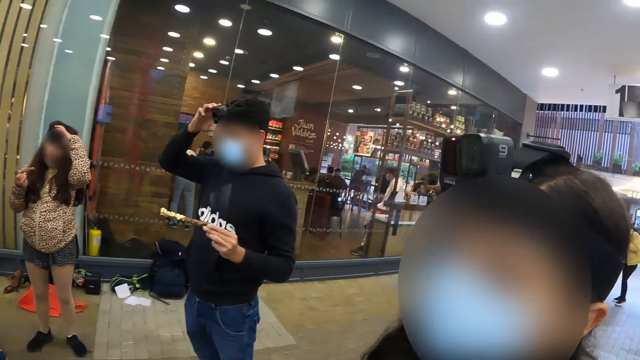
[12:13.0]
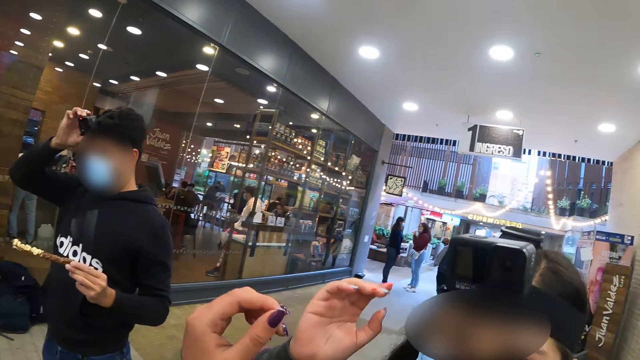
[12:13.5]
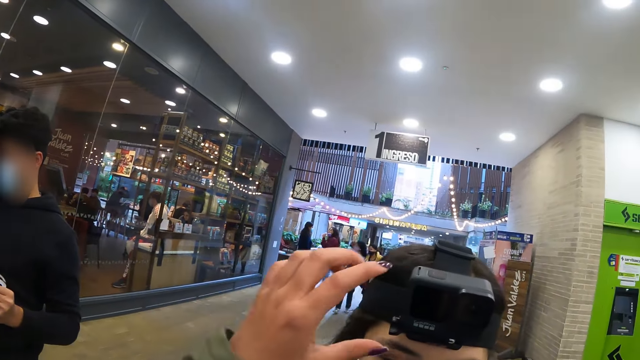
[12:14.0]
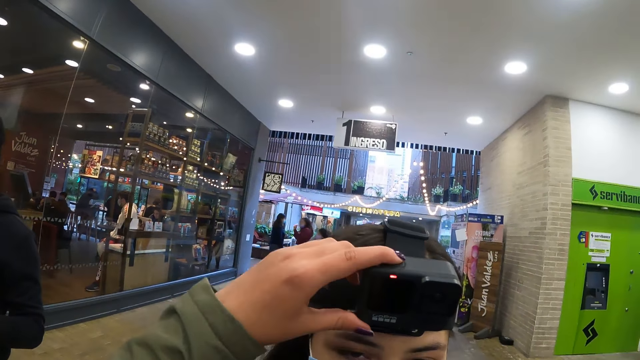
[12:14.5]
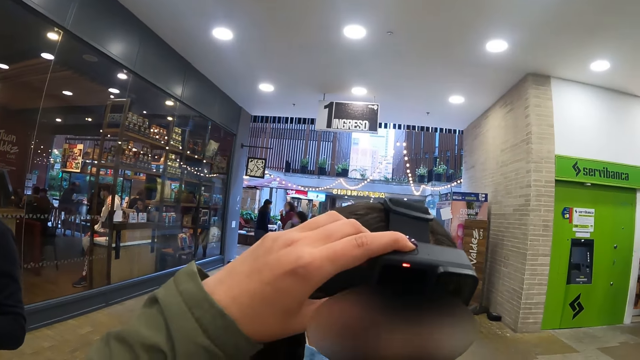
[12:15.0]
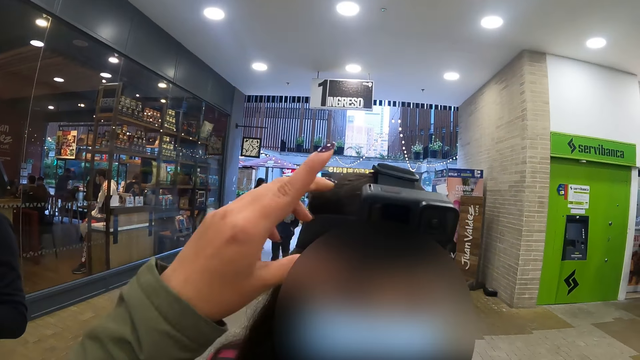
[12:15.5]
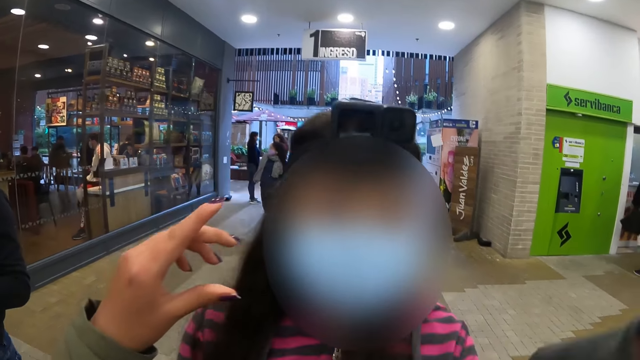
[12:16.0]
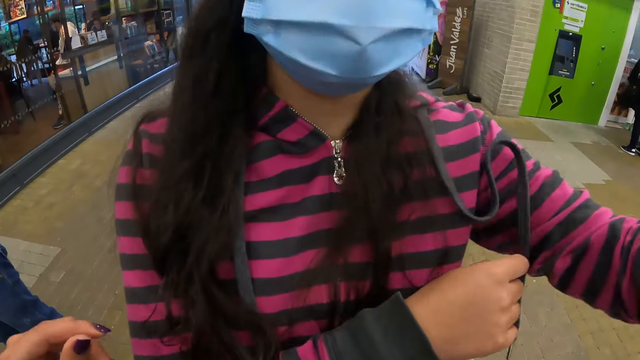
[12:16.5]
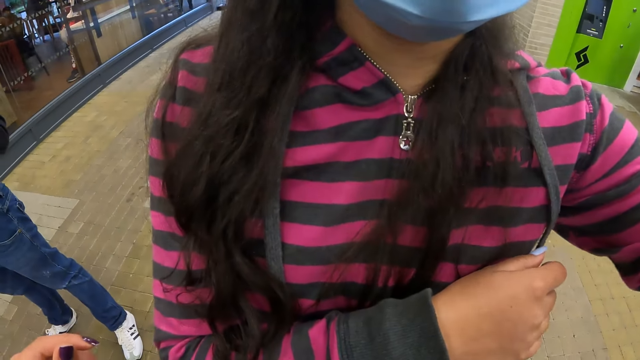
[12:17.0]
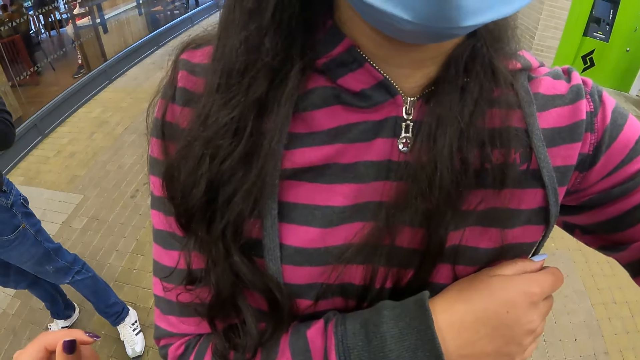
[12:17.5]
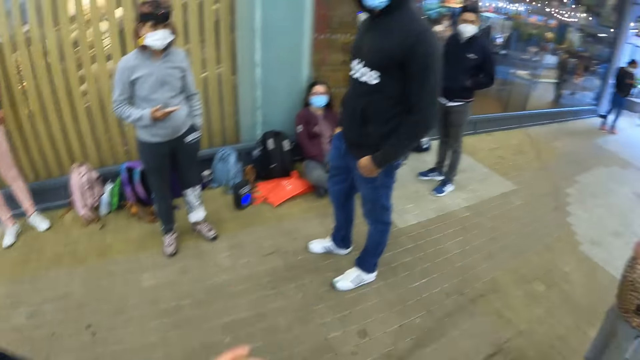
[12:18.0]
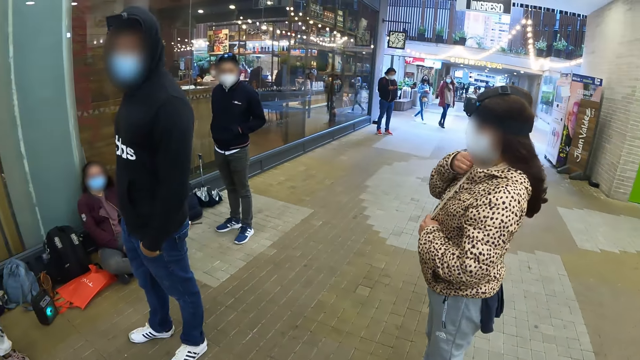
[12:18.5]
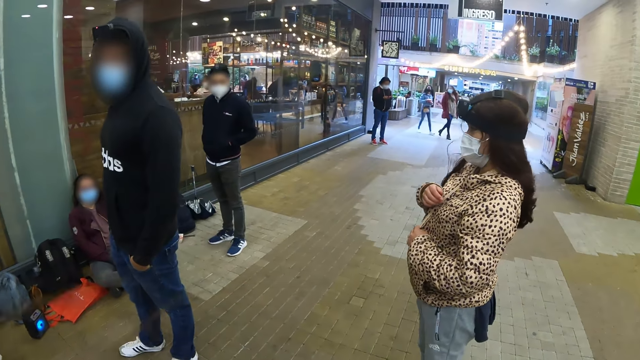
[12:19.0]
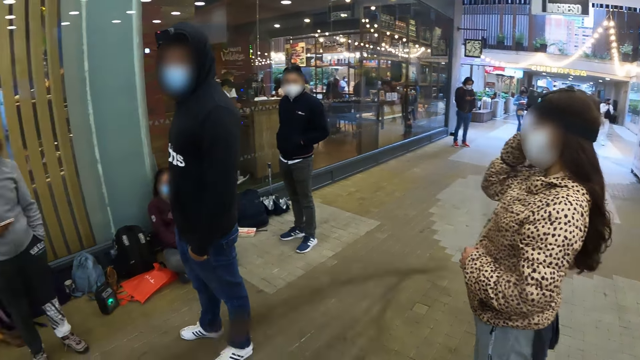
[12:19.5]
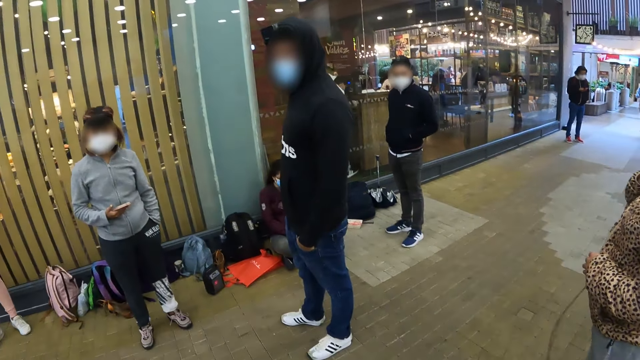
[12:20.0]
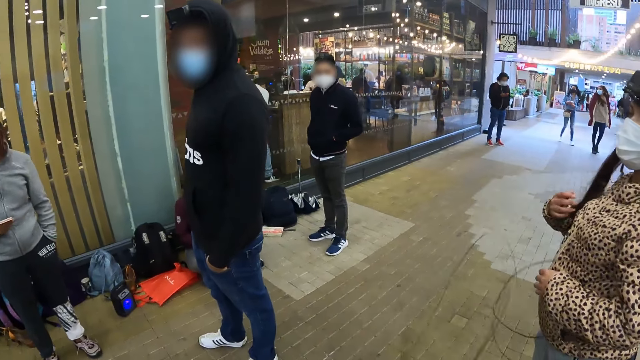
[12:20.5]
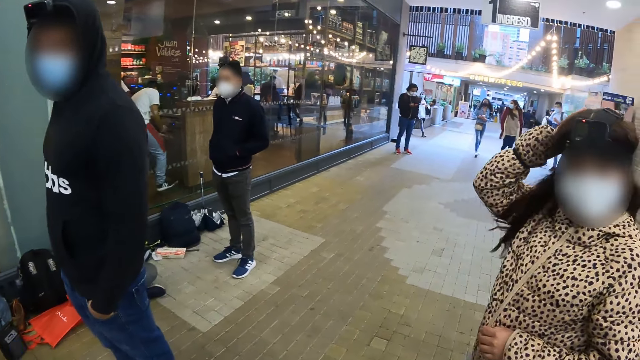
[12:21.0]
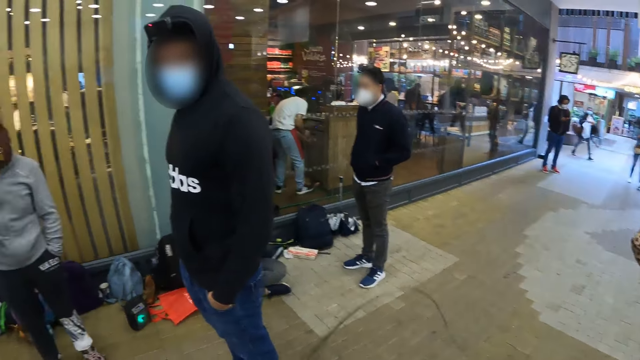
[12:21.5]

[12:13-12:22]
The camera wearer adjusts the camera of a lady.

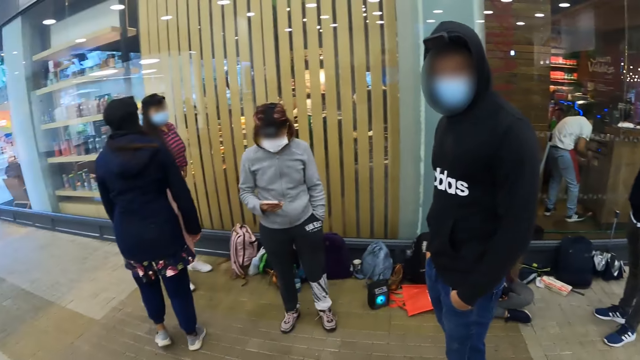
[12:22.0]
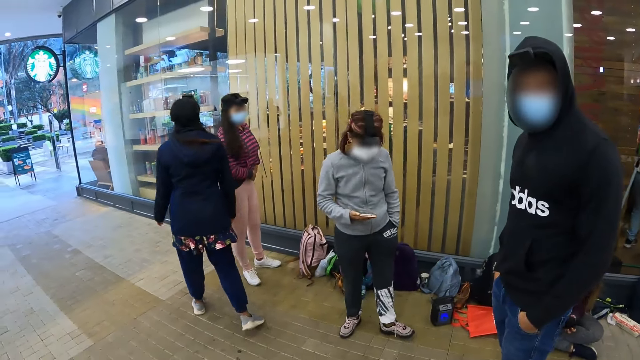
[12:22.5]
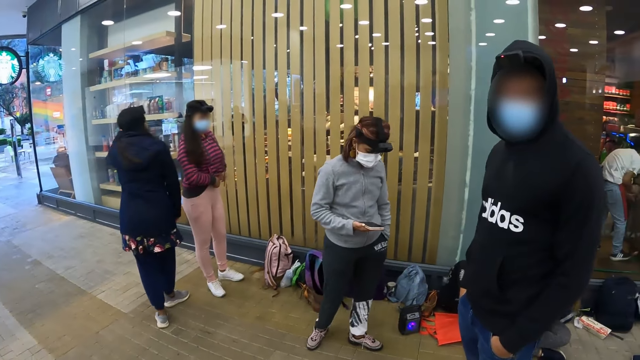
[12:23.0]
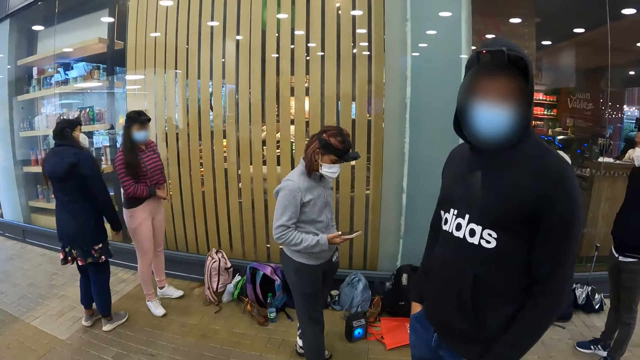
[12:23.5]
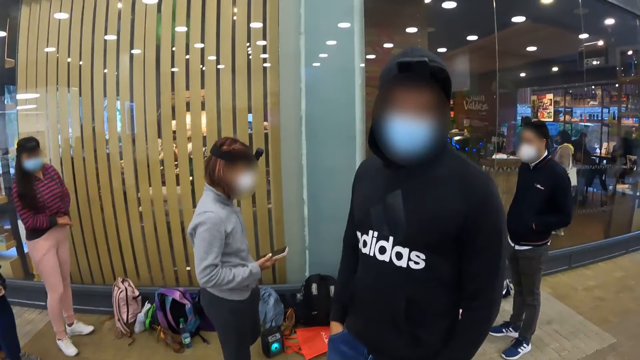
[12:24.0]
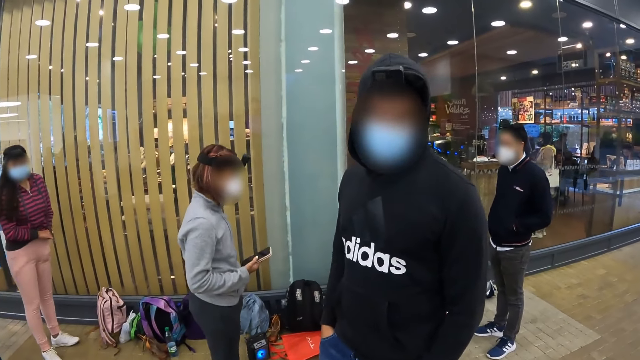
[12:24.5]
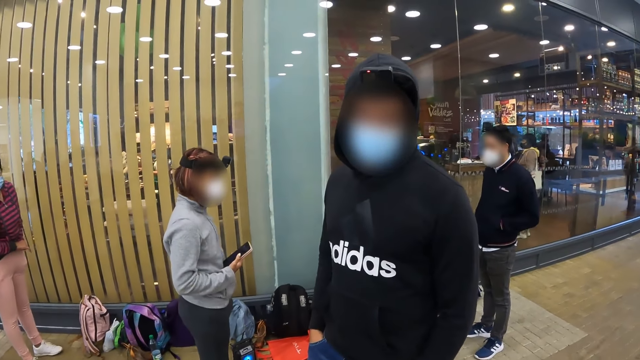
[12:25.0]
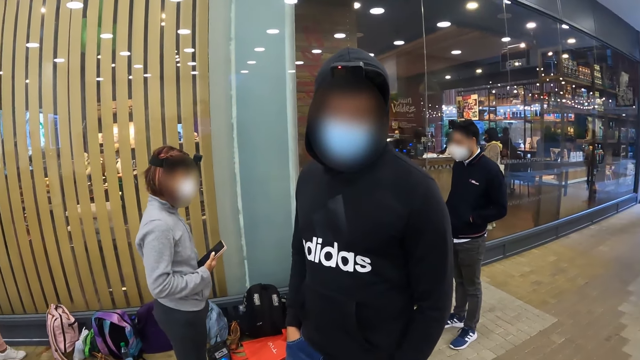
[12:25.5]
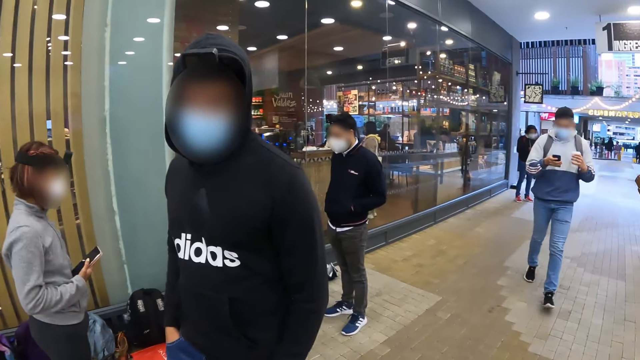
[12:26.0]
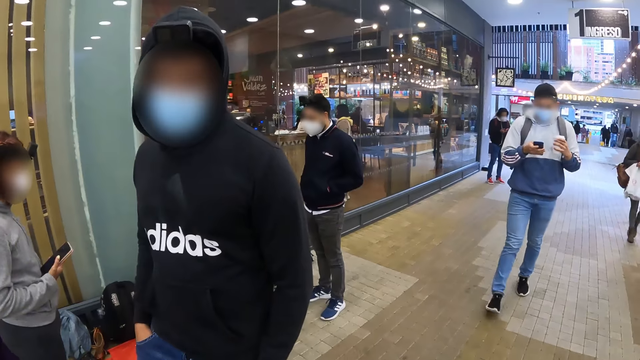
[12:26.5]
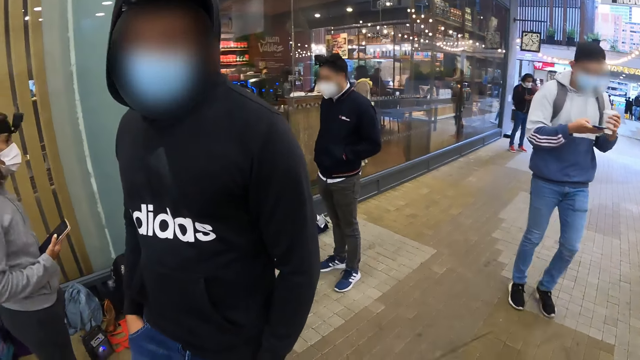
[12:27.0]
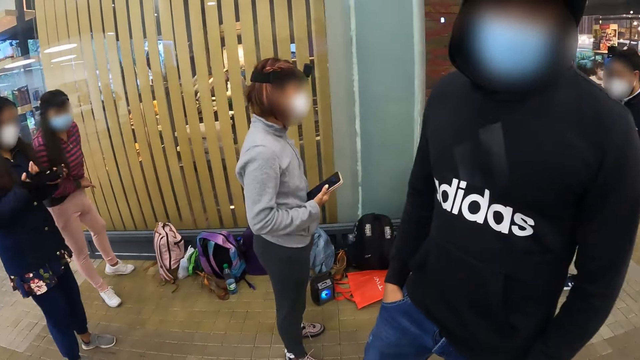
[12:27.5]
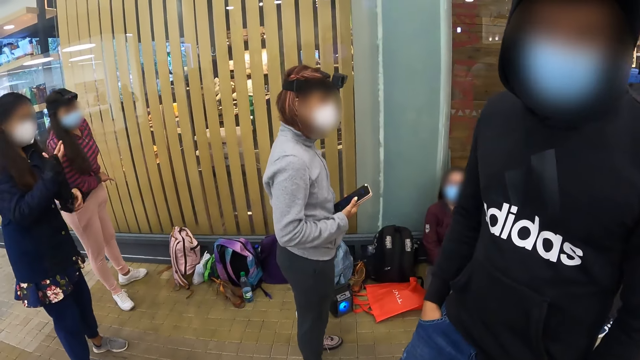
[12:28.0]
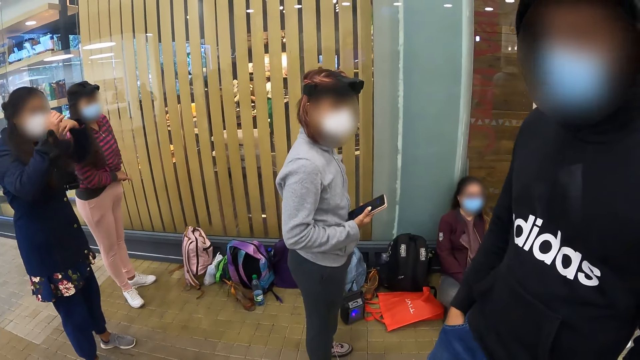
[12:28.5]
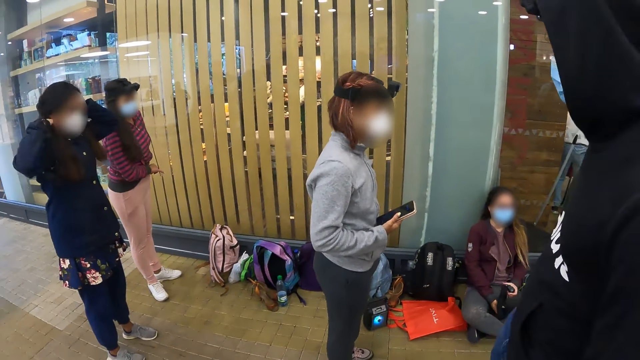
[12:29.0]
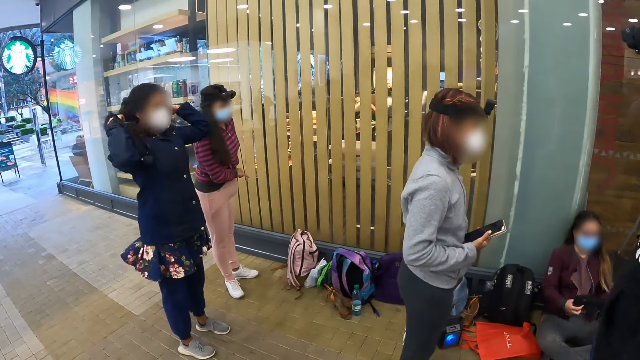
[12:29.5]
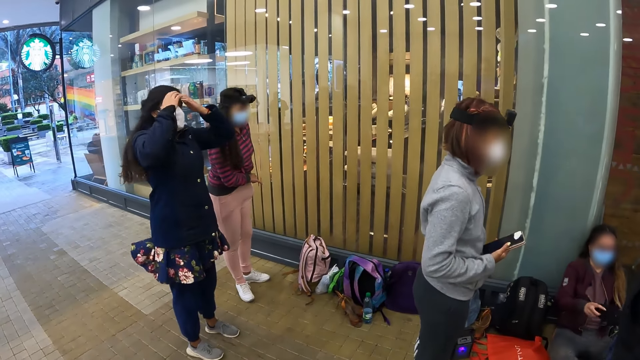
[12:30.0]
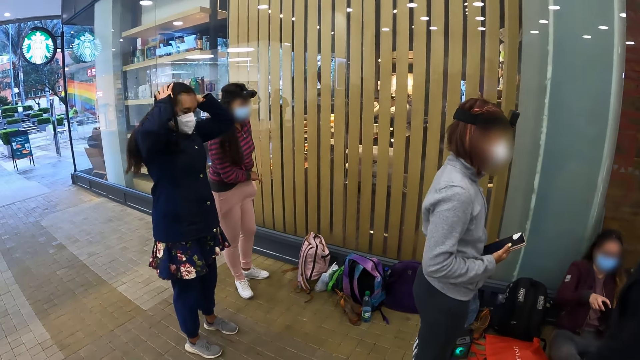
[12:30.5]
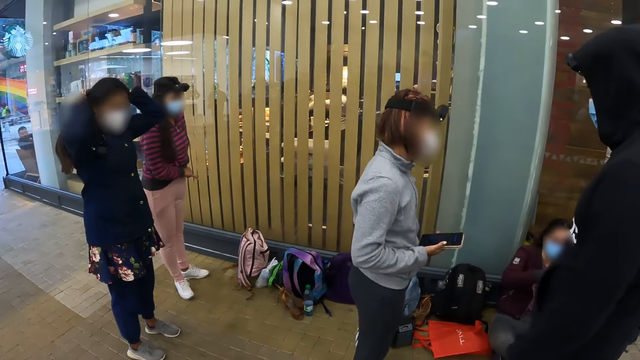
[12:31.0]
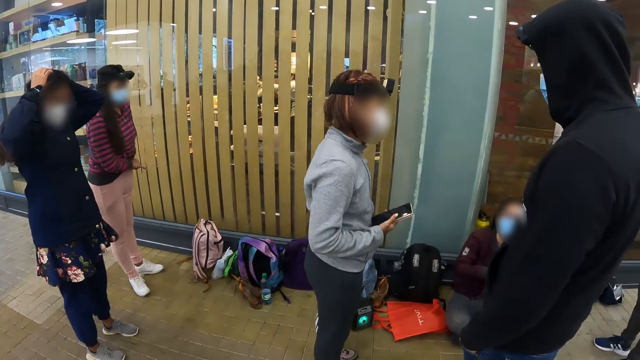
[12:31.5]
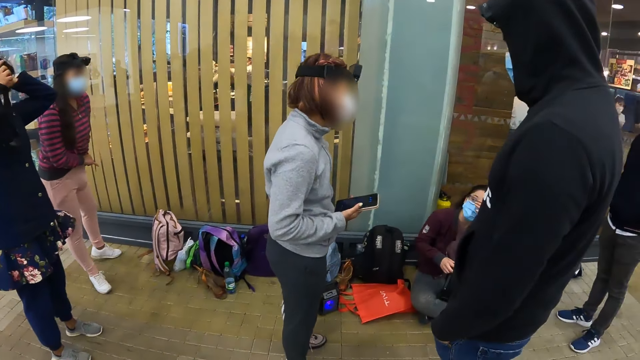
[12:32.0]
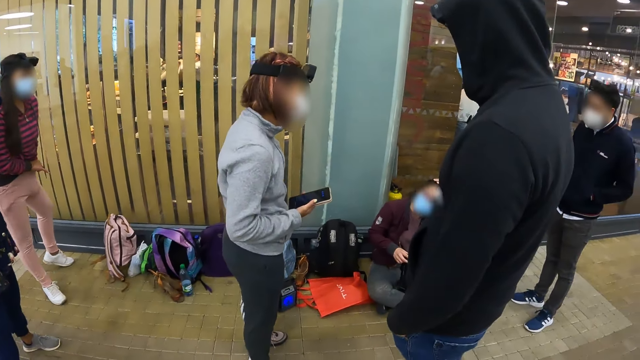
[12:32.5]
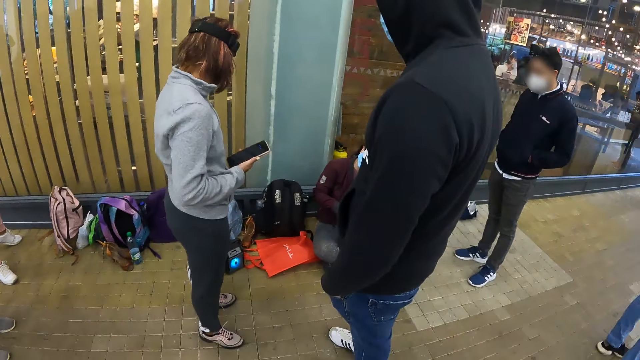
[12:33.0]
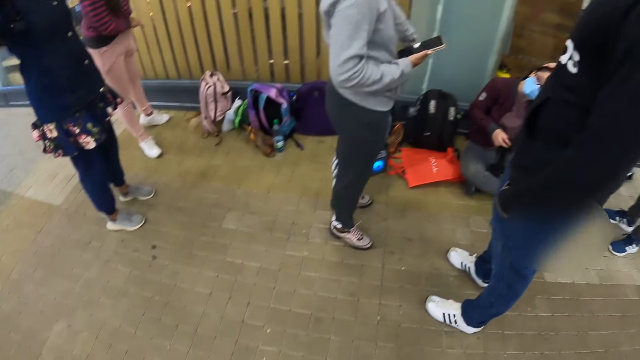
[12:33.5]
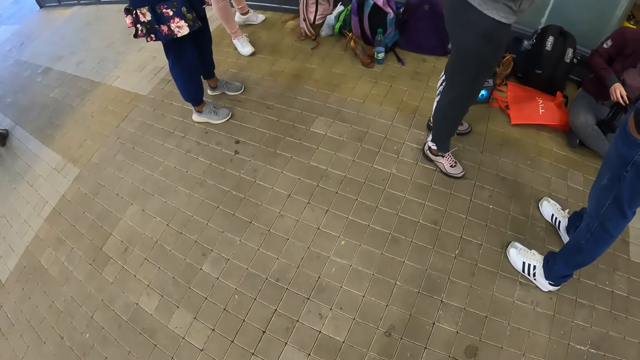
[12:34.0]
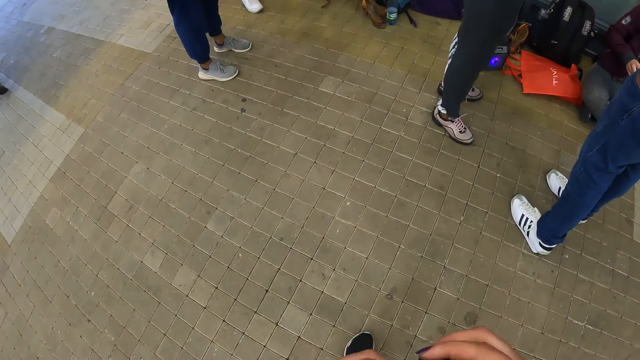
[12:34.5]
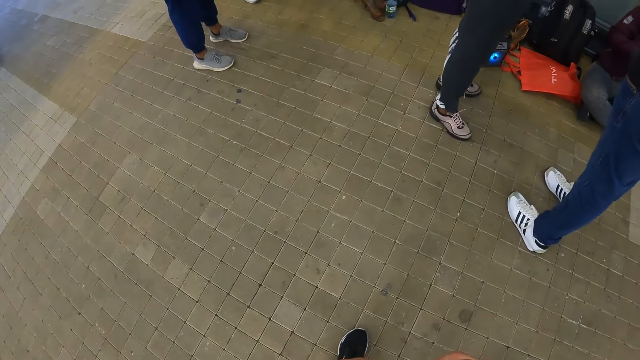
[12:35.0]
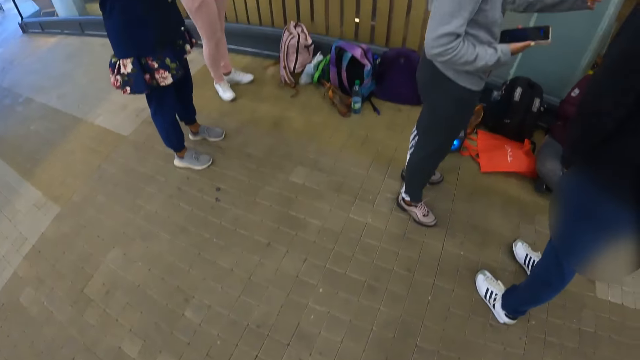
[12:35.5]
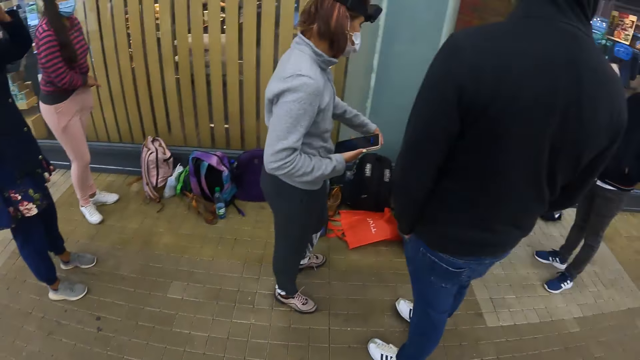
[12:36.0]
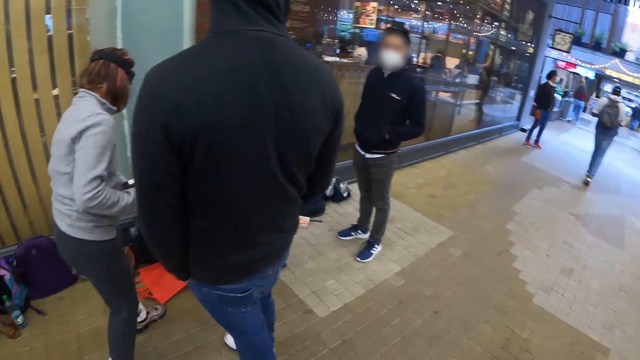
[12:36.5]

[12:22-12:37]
The camera wearer interacts with a man. They look around.
